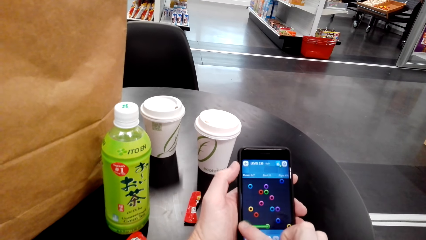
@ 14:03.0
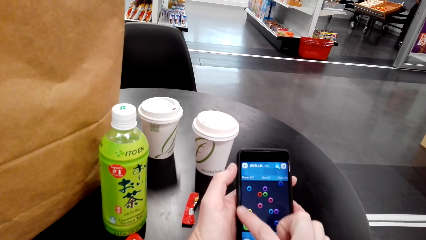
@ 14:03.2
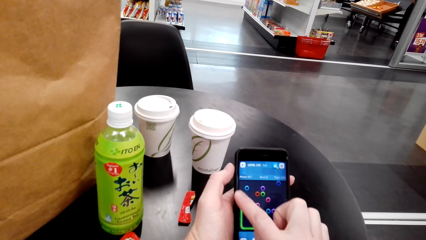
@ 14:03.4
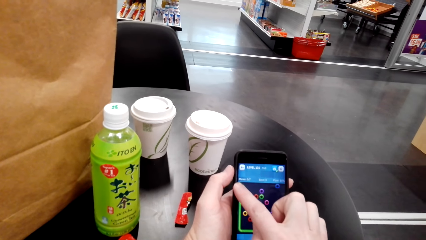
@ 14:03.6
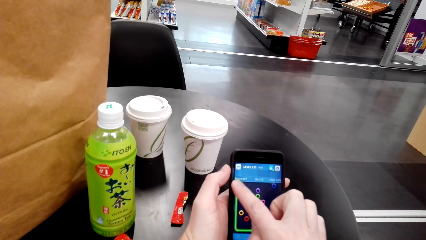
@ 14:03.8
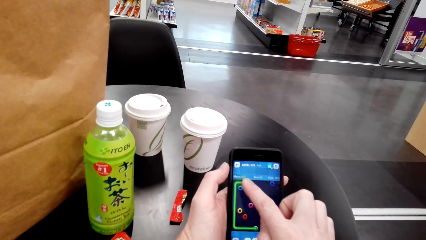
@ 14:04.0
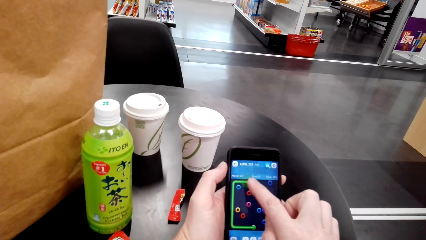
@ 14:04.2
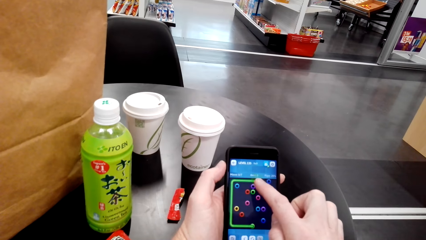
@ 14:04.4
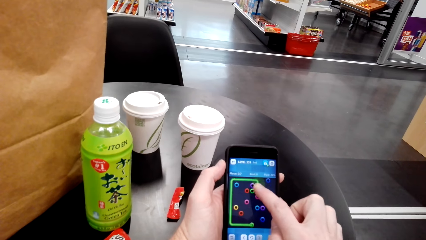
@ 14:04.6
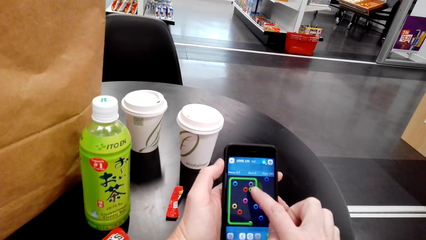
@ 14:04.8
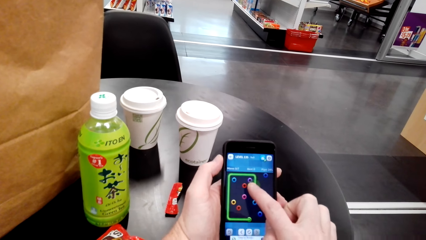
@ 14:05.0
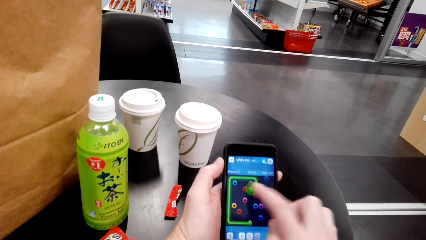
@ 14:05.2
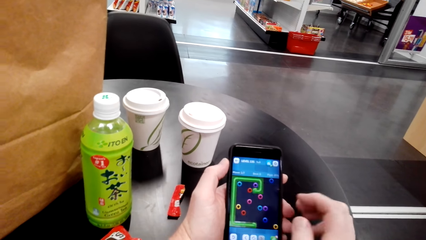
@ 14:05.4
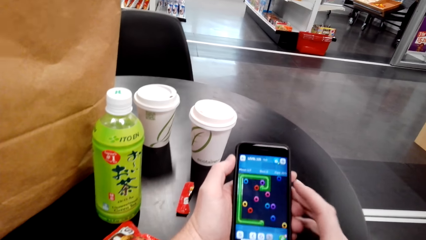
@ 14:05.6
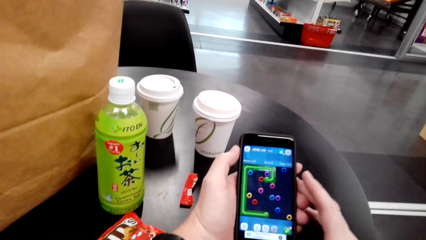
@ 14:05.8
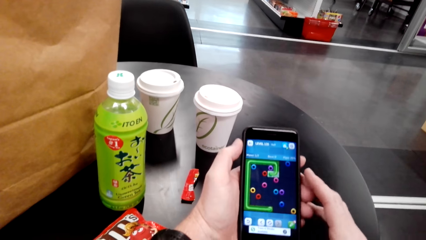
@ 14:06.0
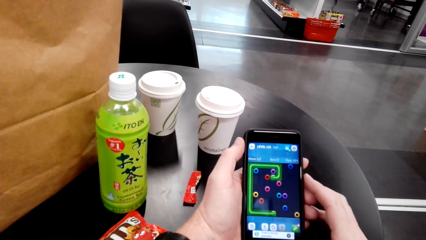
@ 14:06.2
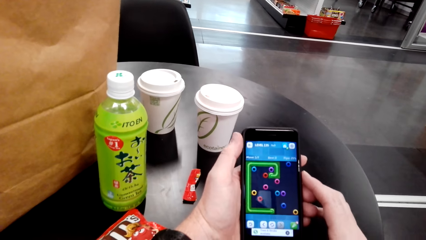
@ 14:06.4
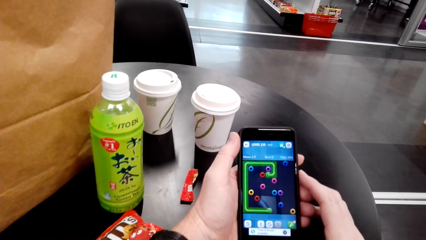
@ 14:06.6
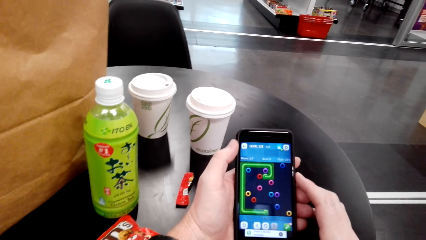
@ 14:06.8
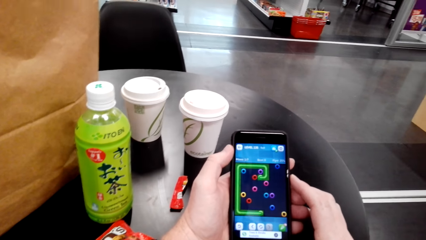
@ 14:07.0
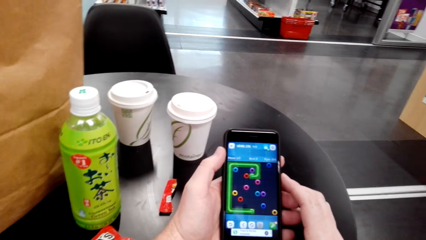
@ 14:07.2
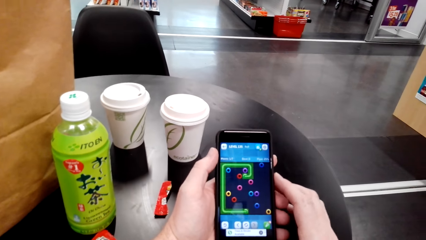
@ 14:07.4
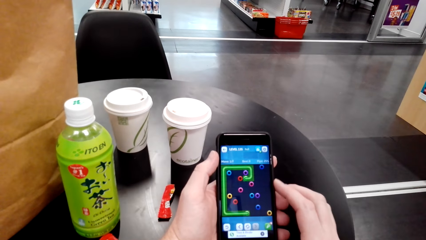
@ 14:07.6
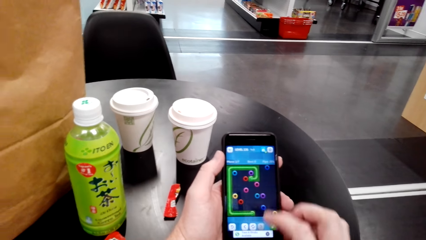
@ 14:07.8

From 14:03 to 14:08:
The camera wearer plays a game in his phone.

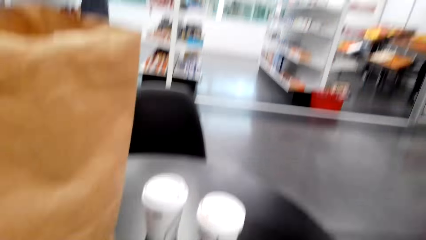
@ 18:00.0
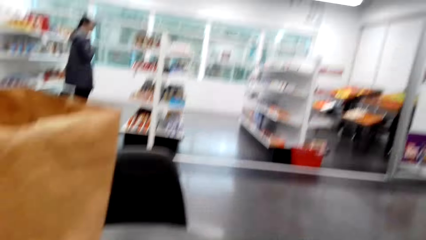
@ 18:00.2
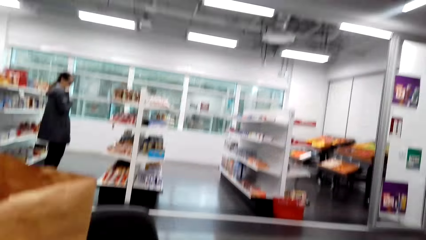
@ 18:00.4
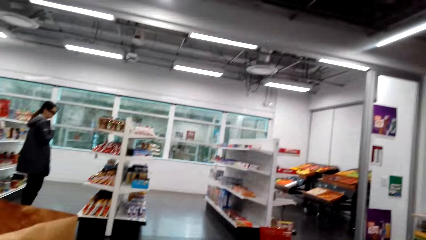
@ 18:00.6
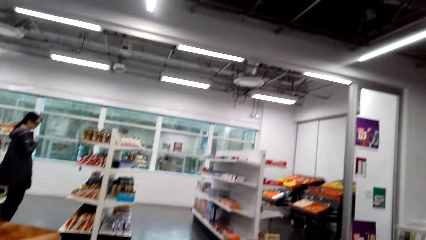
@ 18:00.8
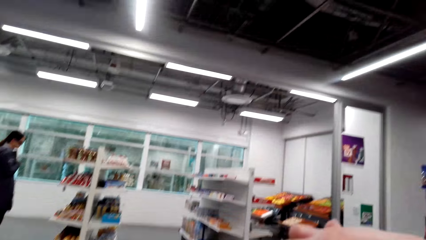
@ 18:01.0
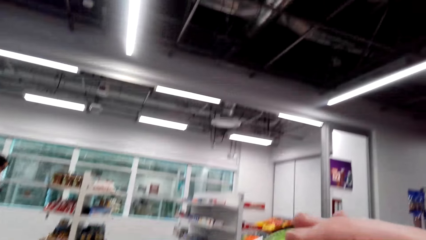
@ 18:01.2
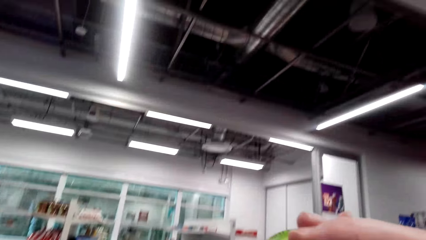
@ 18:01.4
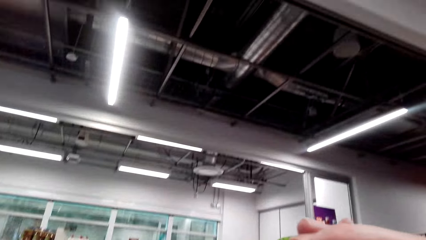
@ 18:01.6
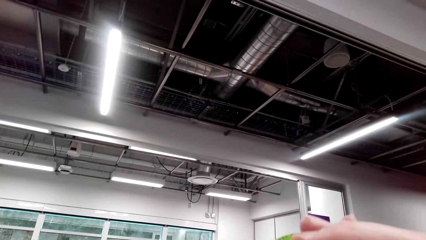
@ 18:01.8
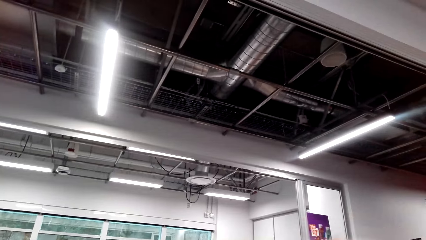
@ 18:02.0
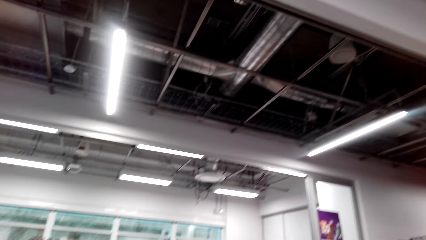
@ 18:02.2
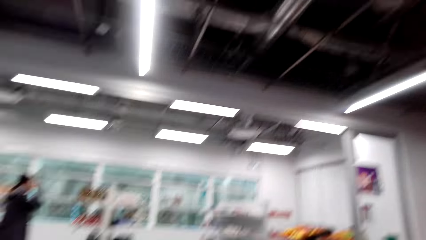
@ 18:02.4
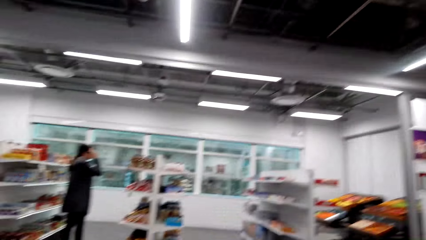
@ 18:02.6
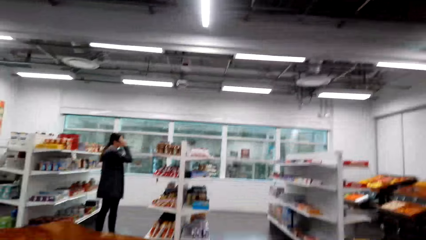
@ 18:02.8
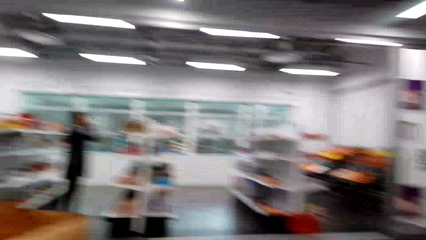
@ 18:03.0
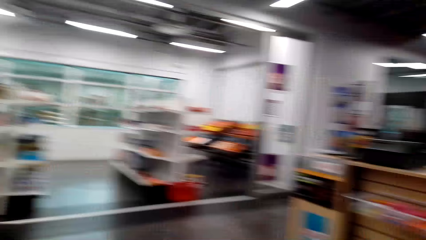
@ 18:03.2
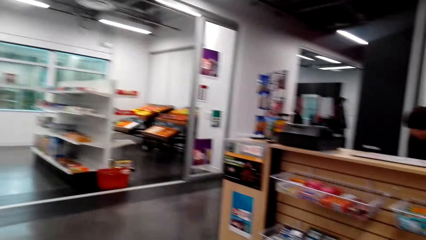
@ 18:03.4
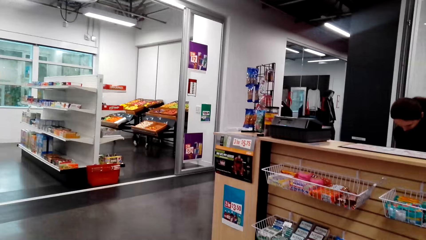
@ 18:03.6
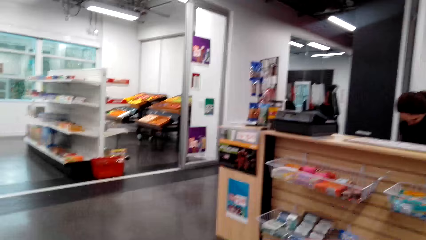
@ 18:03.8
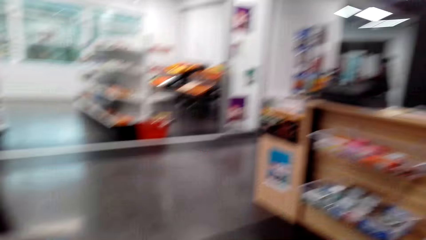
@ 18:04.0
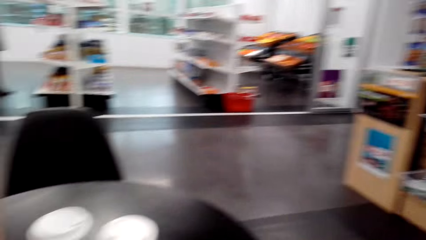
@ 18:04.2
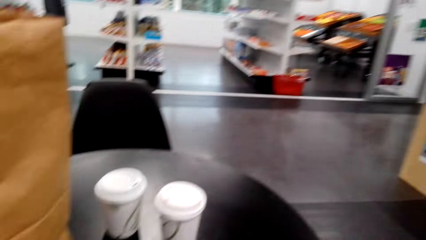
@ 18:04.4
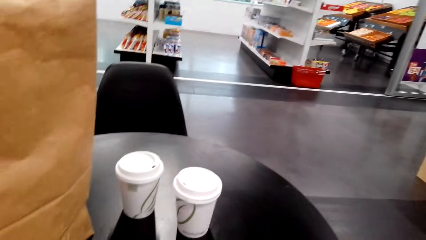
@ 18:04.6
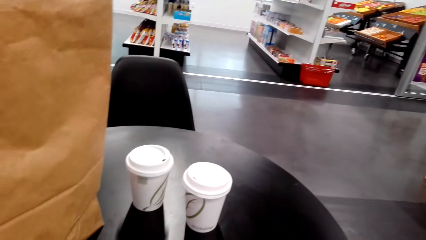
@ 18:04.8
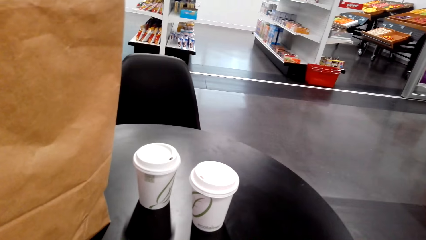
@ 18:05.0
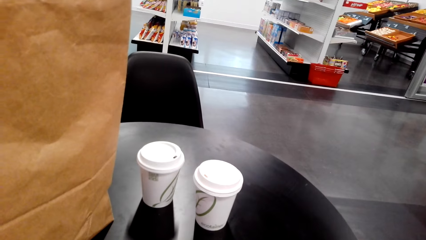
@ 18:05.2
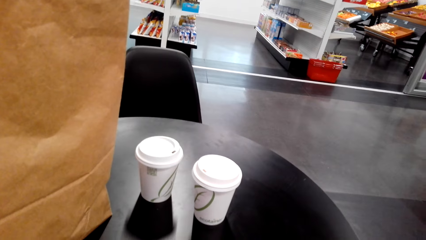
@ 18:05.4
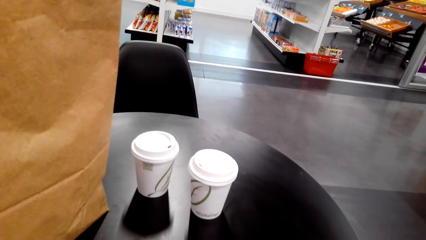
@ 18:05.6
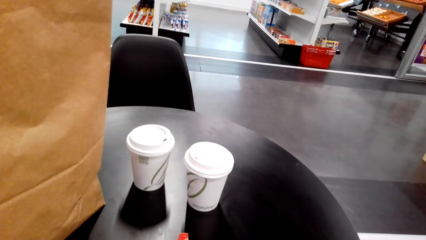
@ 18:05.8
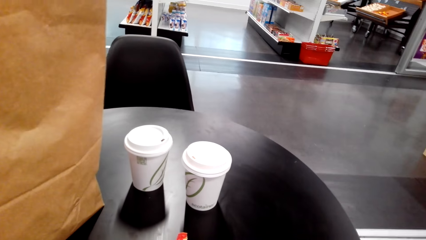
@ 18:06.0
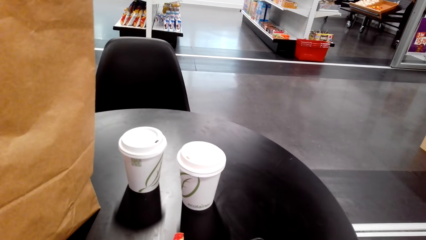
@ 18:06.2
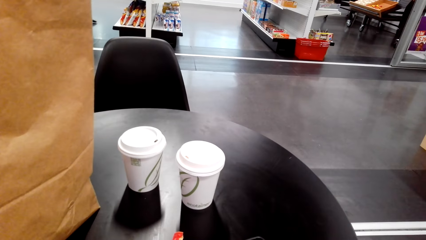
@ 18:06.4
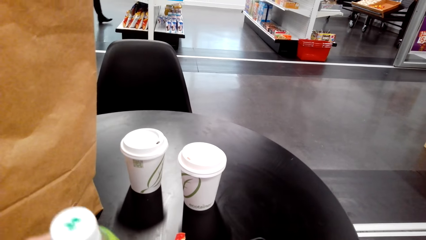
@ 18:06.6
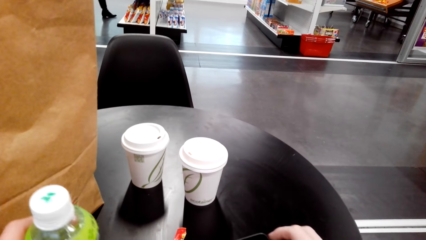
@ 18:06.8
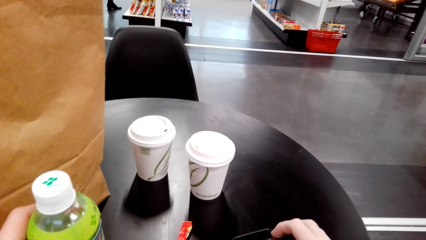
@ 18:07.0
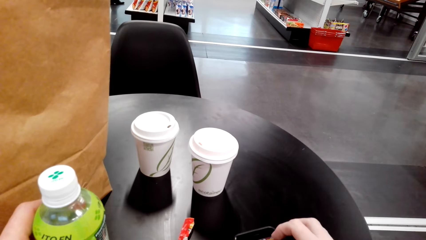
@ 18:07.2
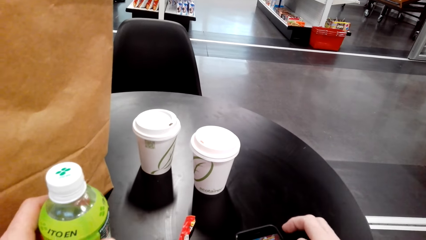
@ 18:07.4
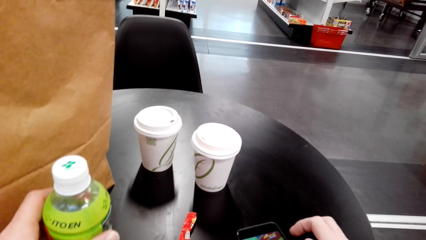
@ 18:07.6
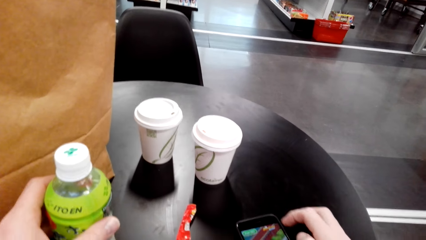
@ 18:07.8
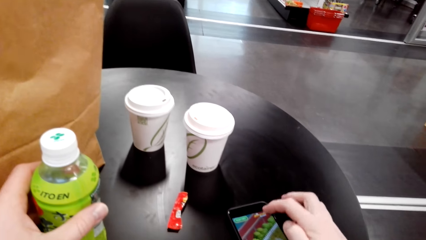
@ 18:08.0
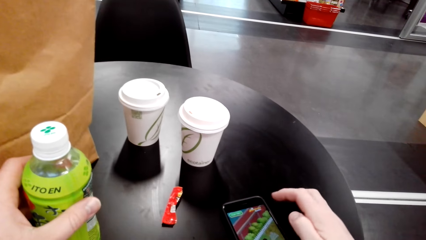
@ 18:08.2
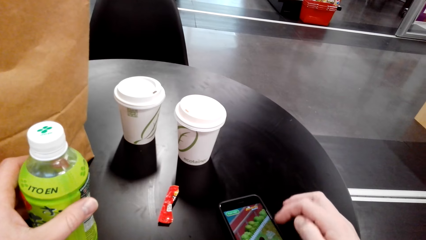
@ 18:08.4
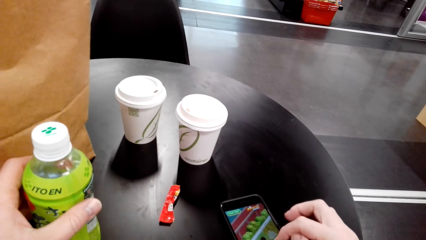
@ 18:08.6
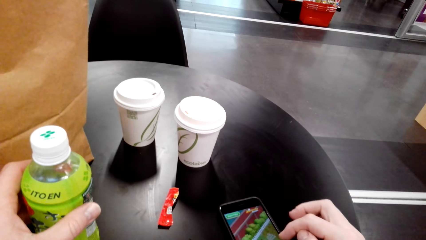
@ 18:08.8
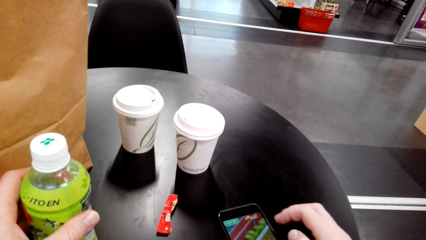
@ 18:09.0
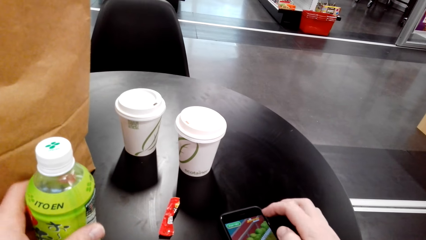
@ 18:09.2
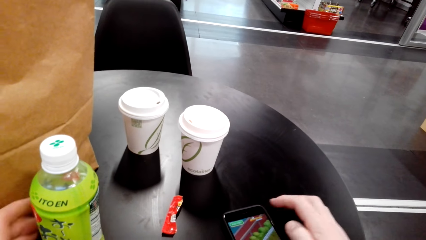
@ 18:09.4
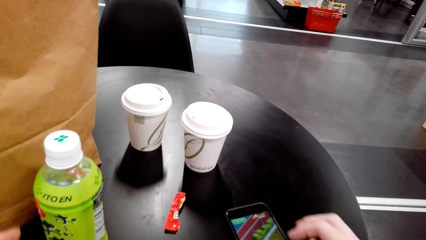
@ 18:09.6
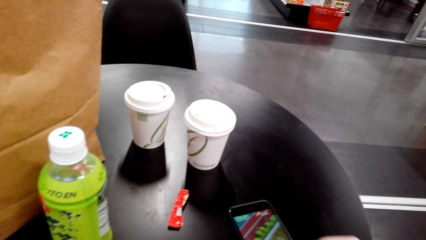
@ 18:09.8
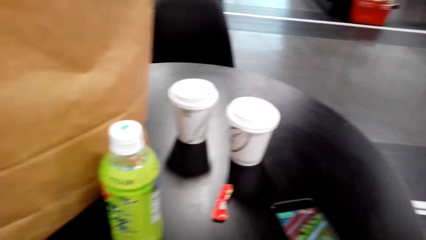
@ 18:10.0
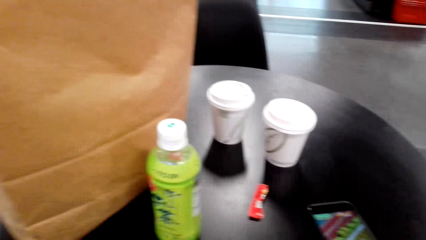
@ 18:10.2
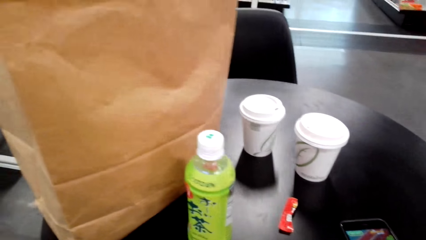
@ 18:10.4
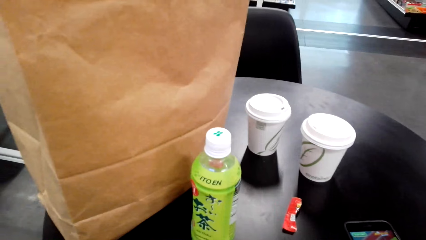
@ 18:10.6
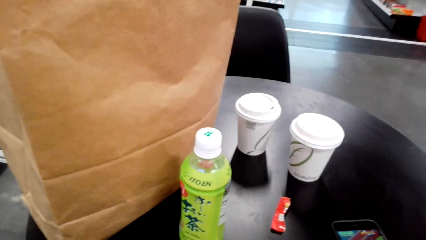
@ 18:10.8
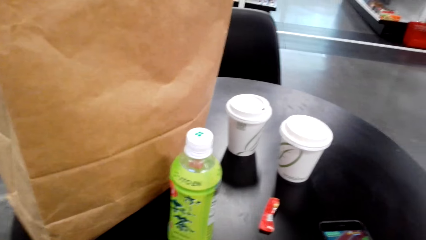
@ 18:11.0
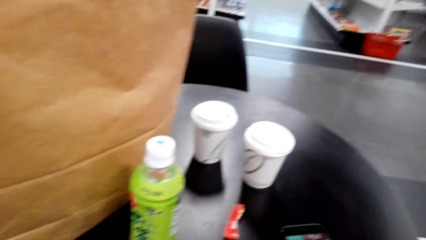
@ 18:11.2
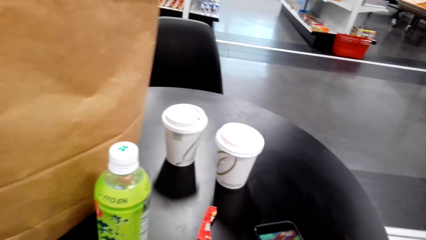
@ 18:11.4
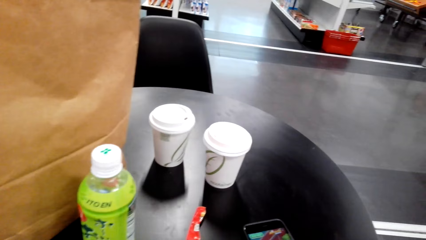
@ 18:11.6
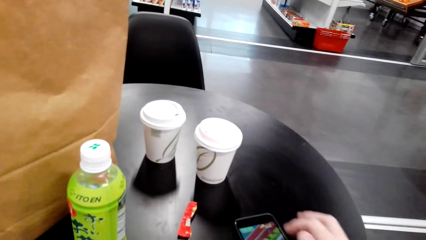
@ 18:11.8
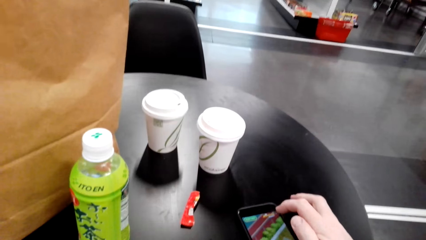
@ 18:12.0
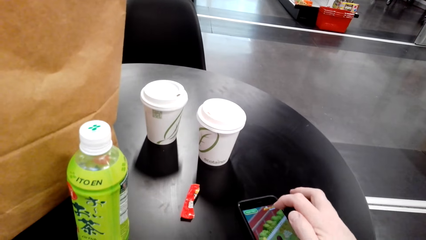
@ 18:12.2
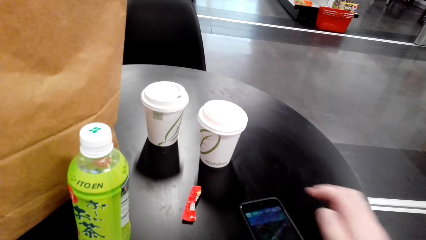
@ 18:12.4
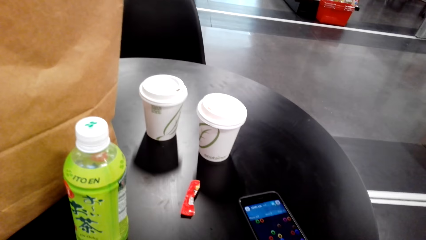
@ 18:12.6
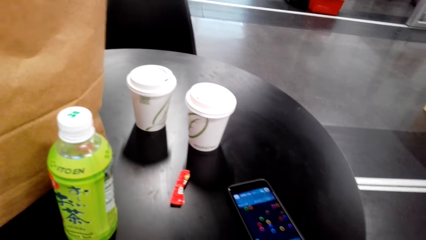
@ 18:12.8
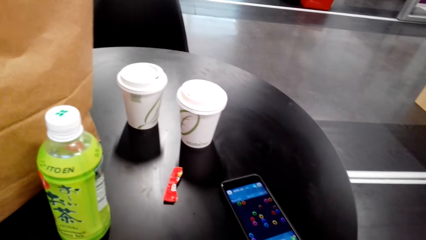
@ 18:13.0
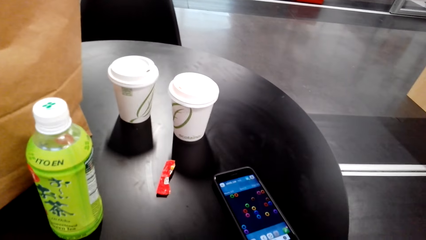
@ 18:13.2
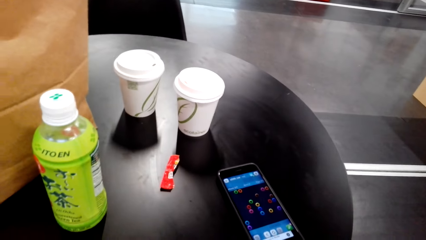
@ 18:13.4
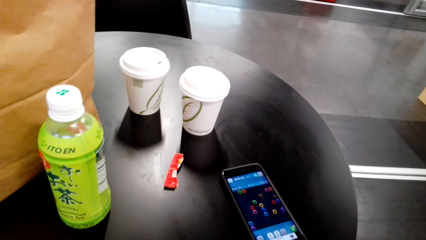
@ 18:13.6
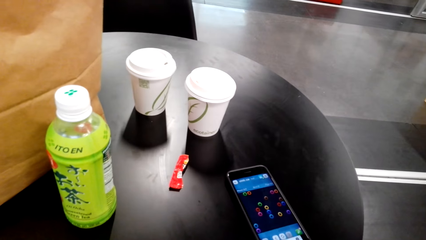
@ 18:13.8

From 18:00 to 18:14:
The camera wearer drinks the Itoen tea. They place a water bottle on the table. They check their phone and play a game on the phone.
